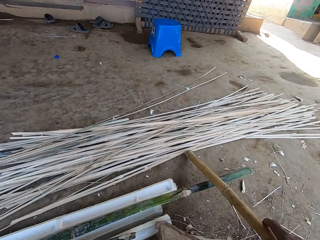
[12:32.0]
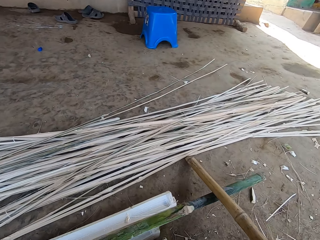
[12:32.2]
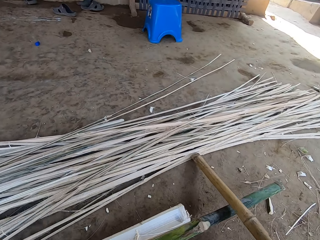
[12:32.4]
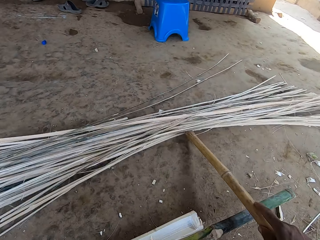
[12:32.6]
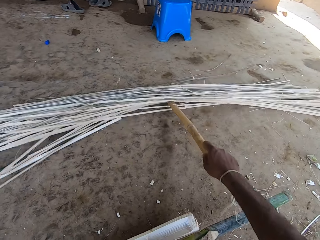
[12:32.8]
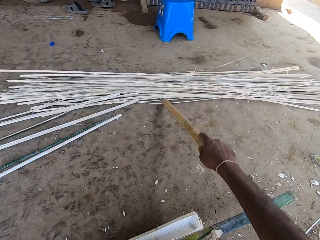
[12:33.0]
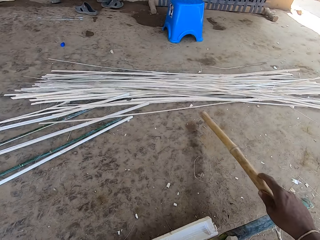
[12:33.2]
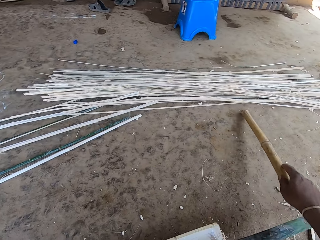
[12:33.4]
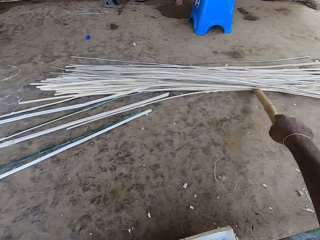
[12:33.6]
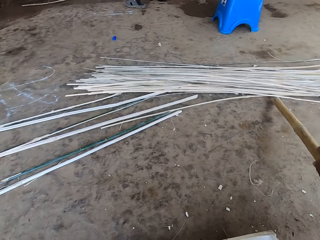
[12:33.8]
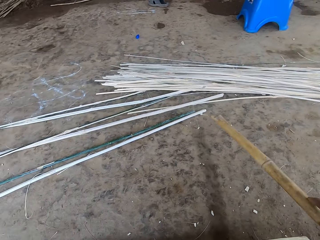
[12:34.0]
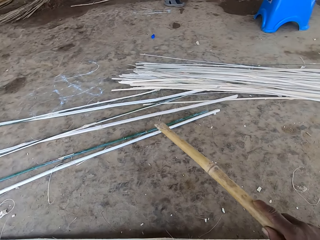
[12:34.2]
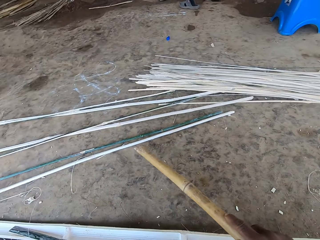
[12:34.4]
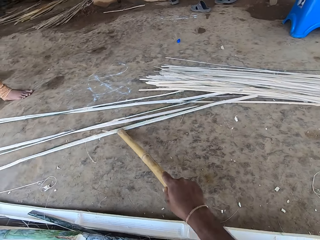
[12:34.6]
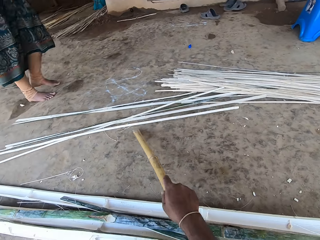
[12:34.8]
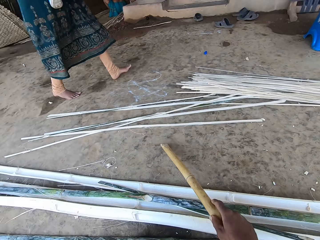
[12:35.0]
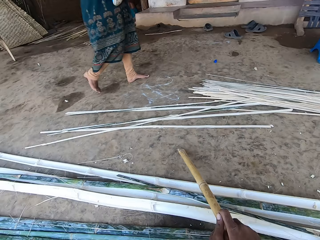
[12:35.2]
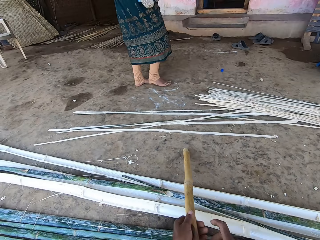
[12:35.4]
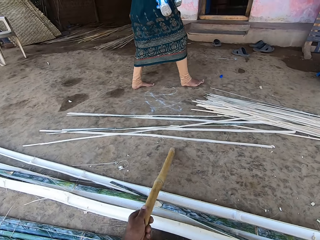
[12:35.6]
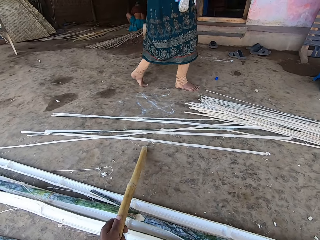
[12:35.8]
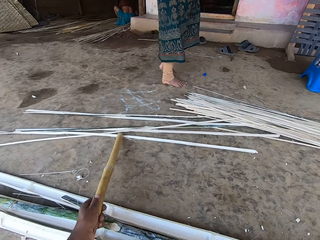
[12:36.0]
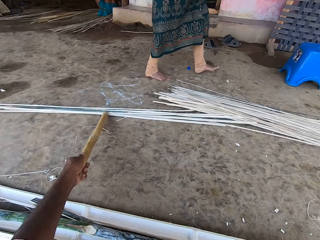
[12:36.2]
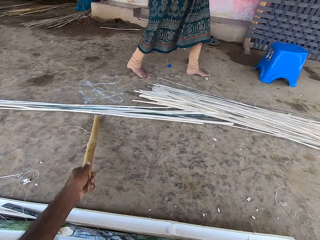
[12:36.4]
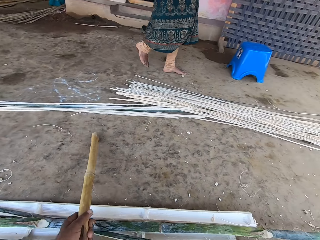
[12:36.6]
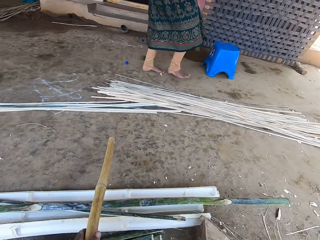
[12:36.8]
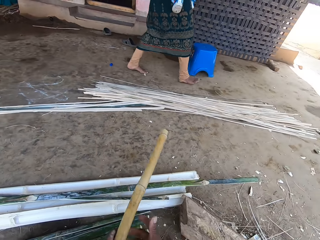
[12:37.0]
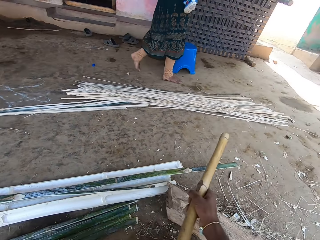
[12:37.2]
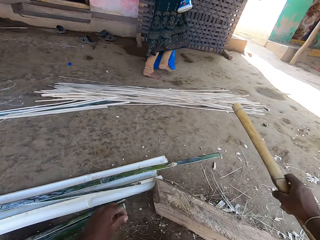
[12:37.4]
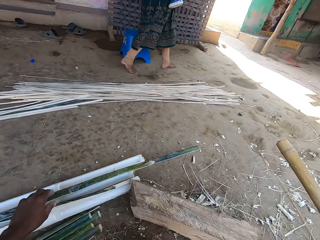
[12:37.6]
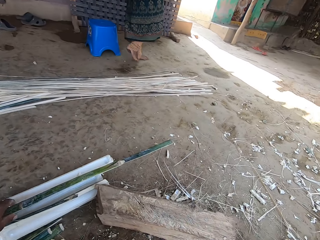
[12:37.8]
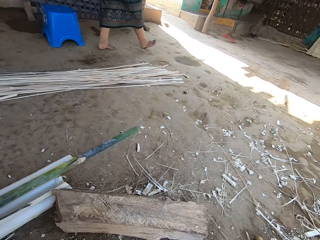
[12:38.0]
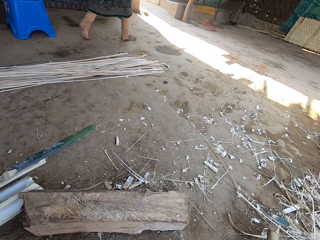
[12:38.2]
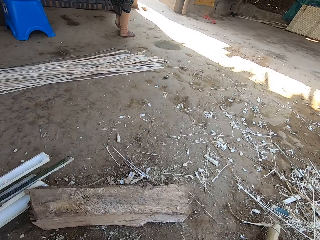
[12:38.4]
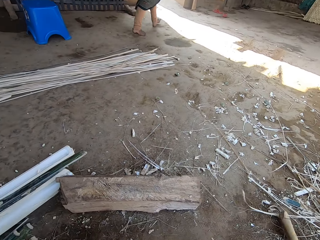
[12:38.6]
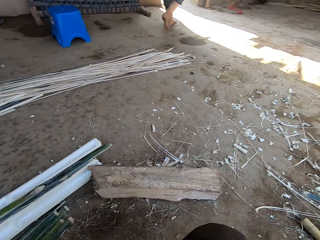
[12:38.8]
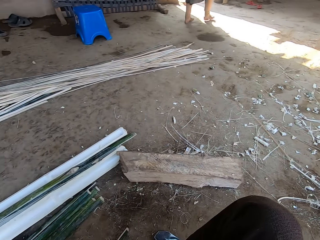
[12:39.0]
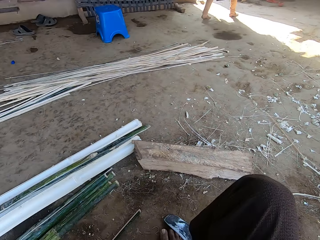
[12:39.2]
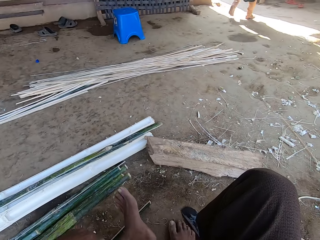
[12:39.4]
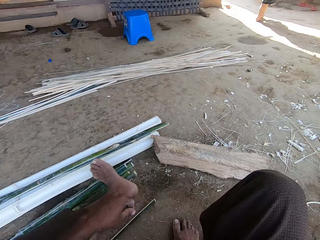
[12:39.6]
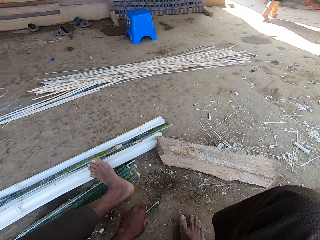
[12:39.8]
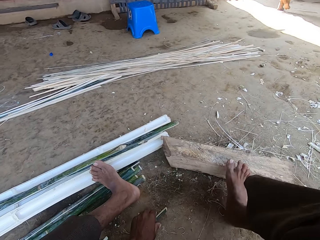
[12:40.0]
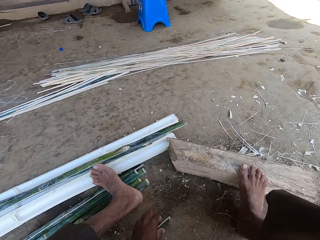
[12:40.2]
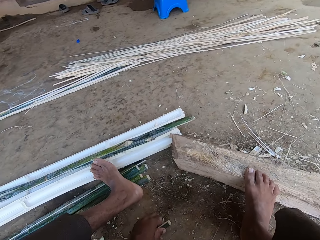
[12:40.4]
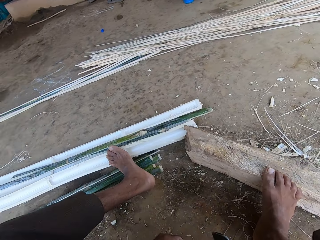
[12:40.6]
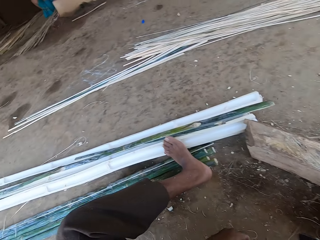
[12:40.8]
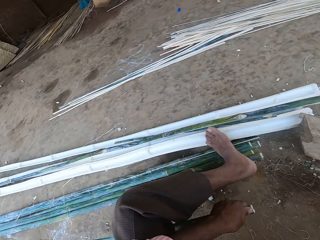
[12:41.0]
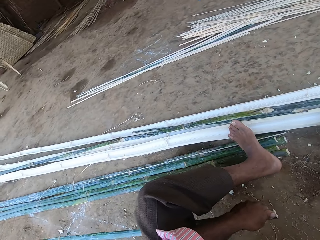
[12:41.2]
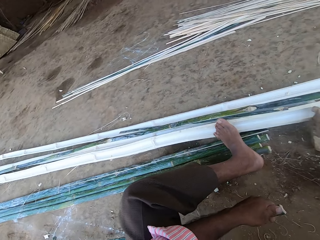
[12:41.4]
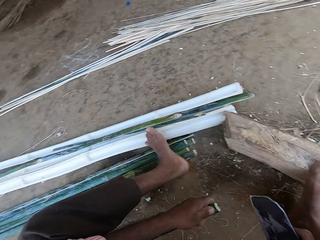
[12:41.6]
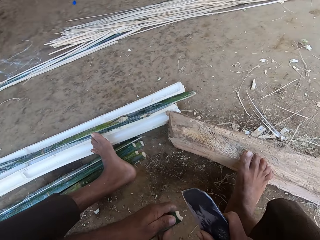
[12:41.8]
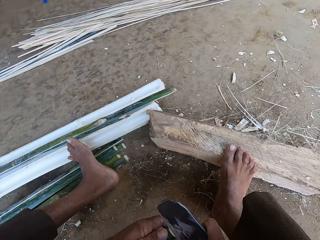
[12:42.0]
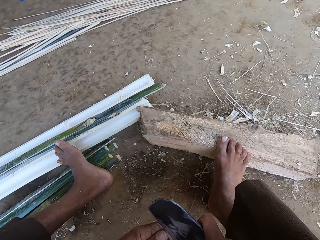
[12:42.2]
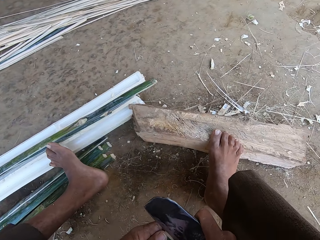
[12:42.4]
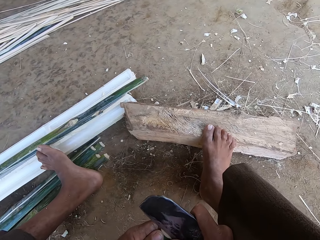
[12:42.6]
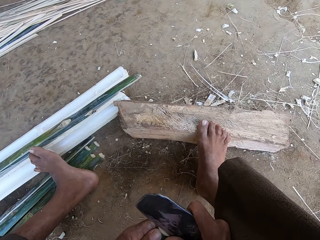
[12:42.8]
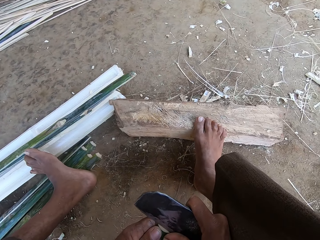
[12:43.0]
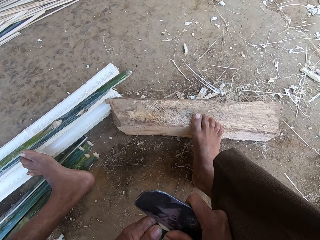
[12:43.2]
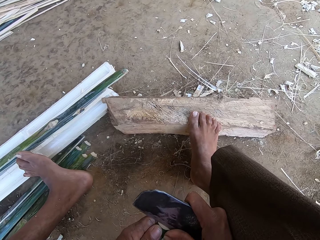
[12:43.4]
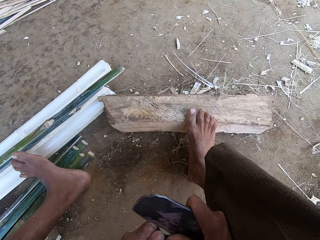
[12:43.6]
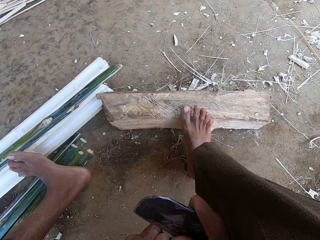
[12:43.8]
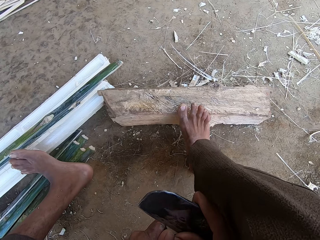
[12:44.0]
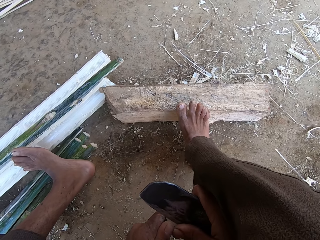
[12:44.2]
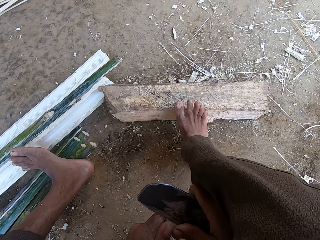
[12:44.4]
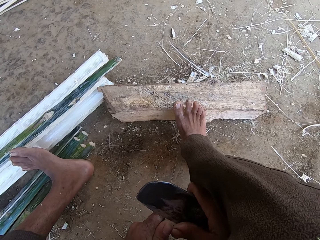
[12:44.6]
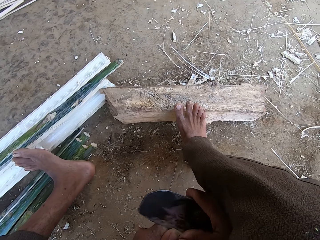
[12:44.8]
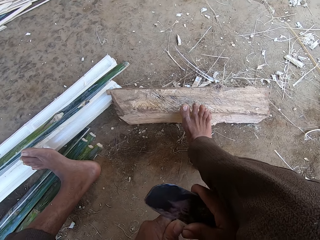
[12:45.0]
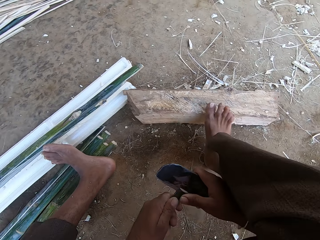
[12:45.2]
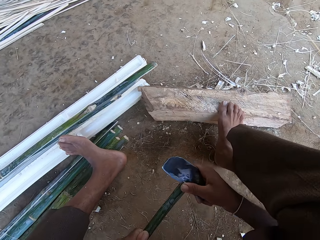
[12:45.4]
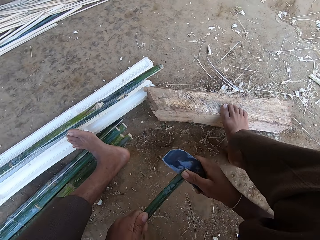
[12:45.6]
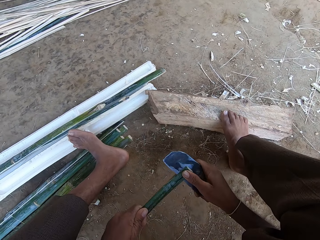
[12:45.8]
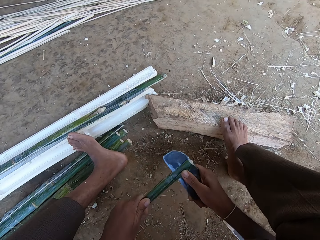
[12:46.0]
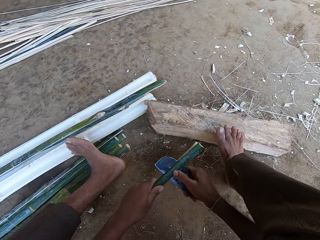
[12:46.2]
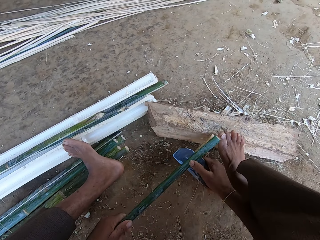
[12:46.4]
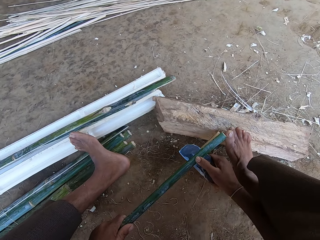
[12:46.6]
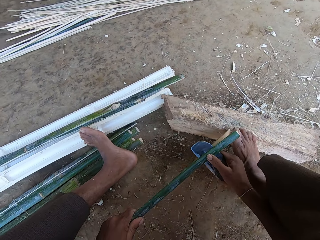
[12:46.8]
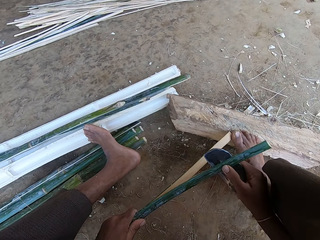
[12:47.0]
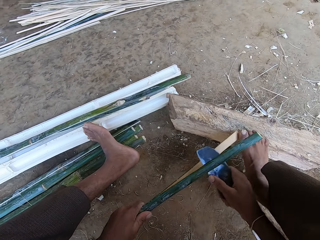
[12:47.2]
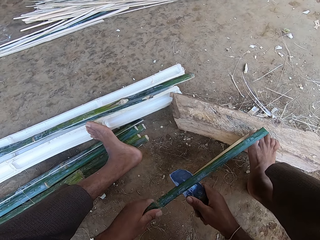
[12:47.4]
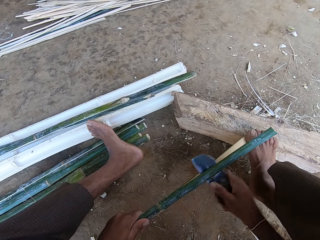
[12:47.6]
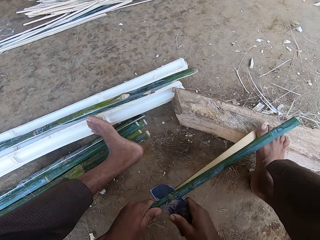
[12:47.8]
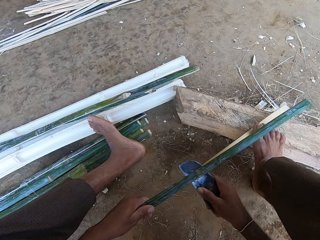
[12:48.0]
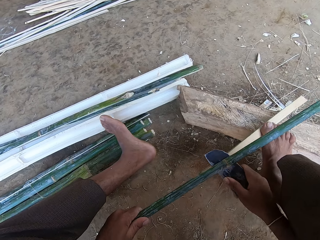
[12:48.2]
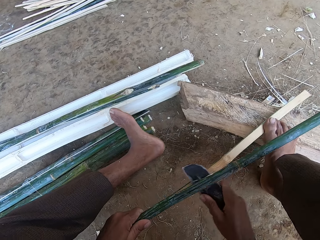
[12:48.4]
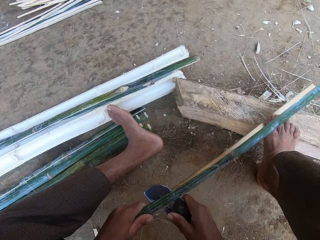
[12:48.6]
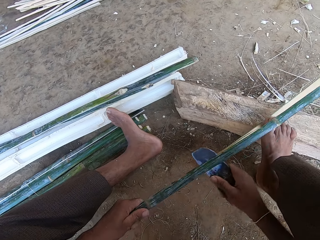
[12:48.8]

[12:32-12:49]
The camera wearer picks up a stick. They push away the bamboo sticks or stripes with the stick. They put the stick on the floor. They pick up the bamboo. They divide the bamboo stripes. They cut the bamboo stick.

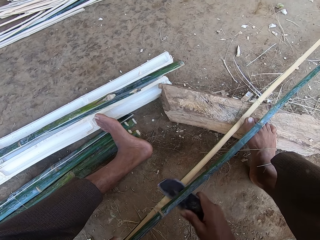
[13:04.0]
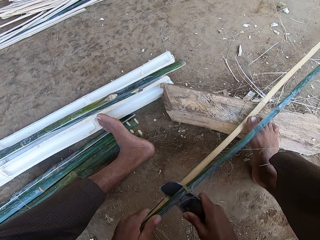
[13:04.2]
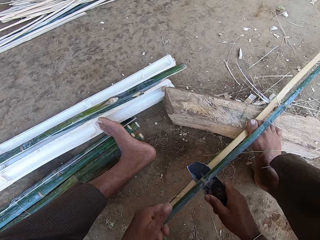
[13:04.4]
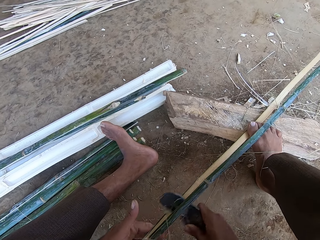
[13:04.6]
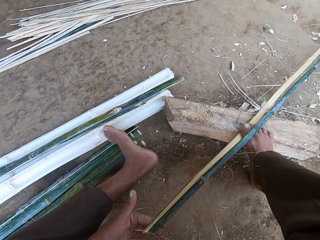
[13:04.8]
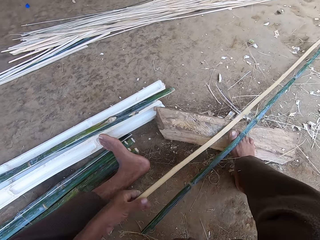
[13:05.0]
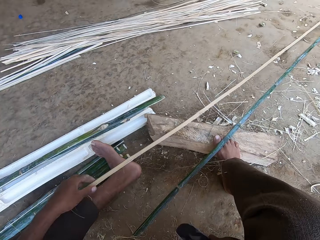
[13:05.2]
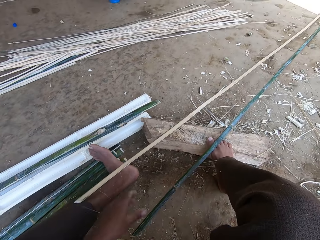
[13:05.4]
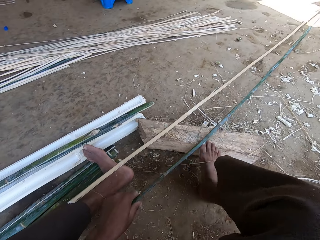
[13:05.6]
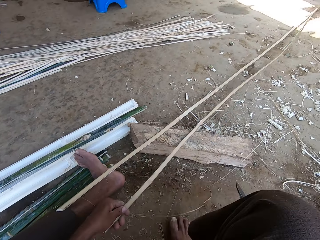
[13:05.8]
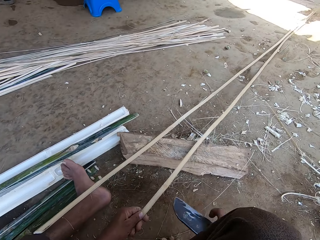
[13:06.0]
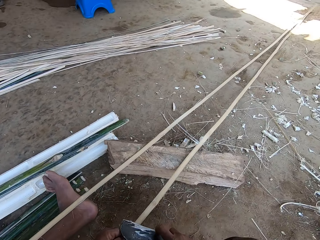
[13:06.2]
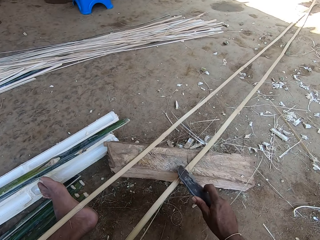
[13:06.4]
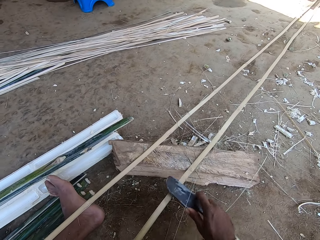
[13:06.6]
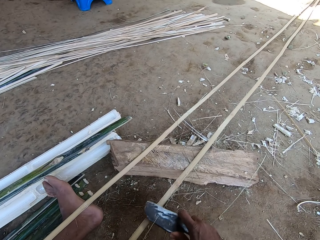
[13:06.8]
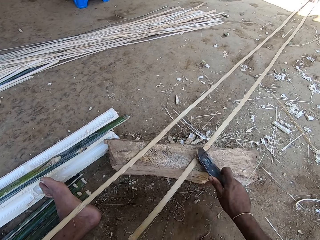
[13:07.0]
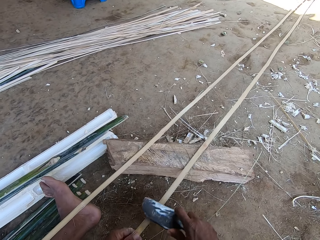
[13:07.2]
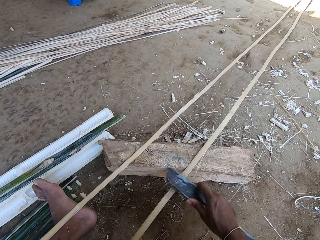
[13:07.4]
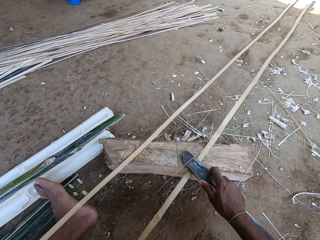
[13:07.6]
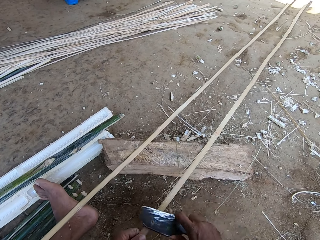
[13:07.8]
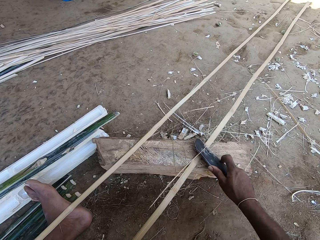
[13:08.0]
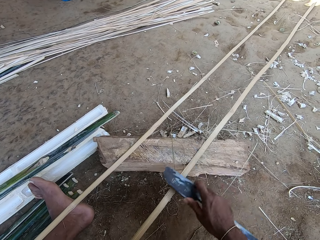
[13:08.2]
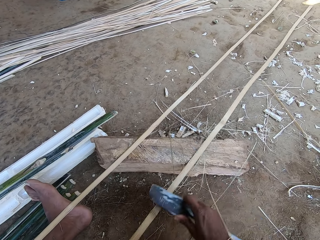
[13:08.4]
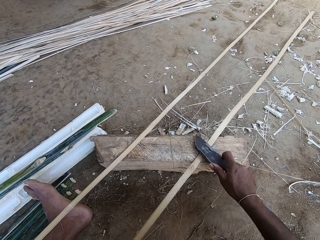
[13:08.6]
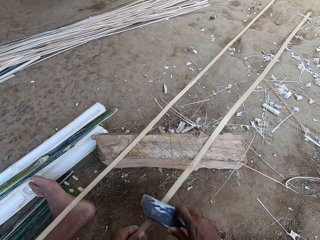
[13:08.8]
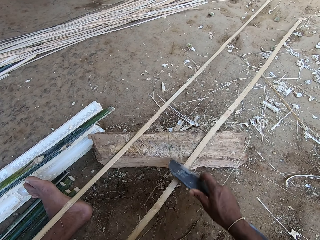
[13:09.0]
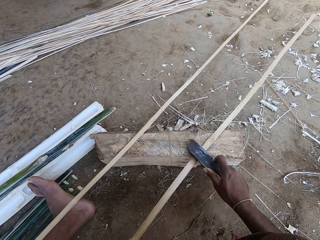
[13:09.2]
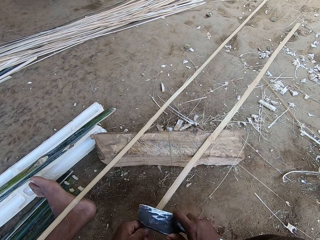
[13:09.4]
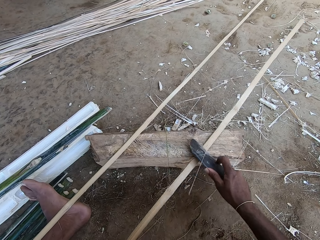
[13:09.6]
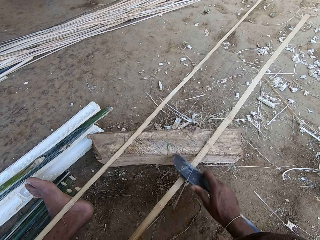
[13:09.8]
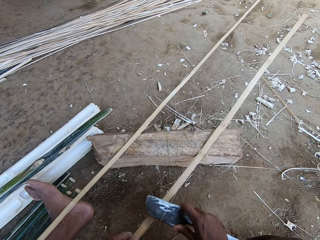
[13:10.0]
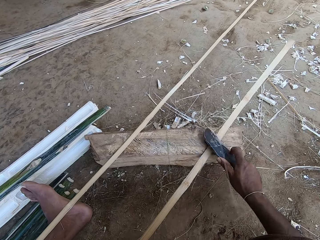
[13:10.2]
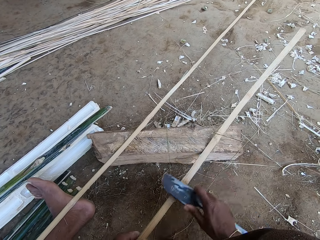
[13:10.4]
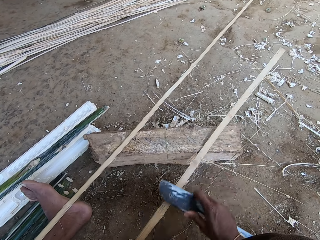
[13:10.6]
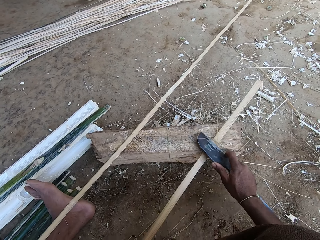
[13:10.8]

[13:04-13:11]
The camera wearer moves the bamboo stripes. They smoothen the bamboo with a knife.
